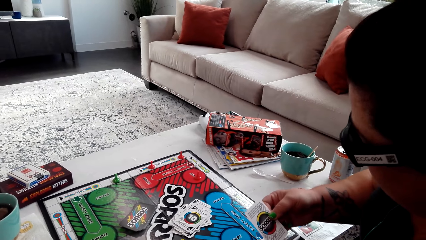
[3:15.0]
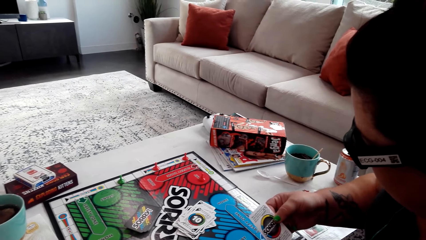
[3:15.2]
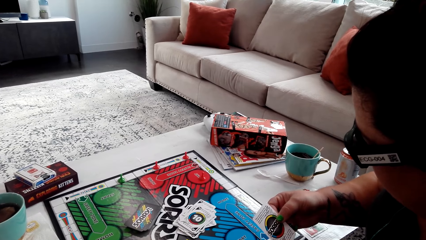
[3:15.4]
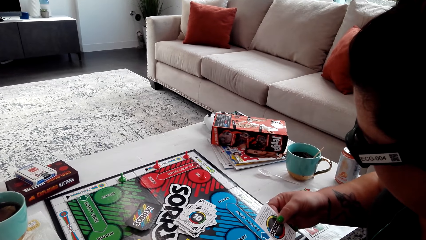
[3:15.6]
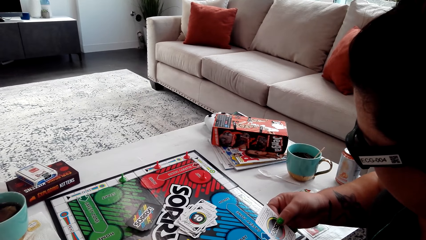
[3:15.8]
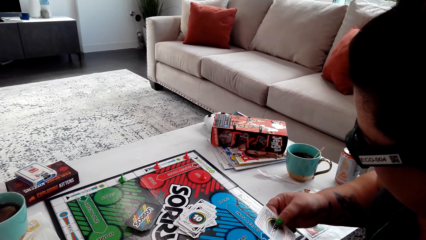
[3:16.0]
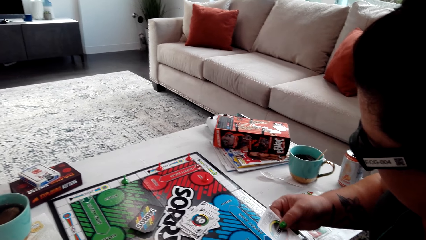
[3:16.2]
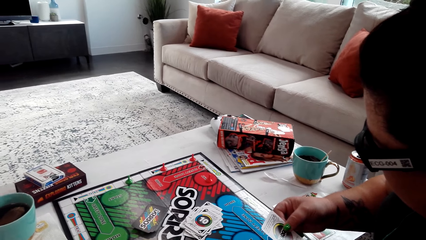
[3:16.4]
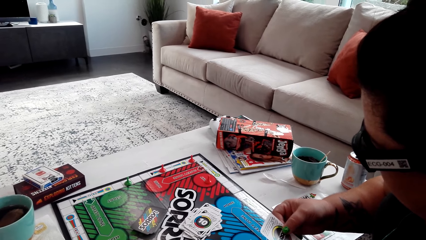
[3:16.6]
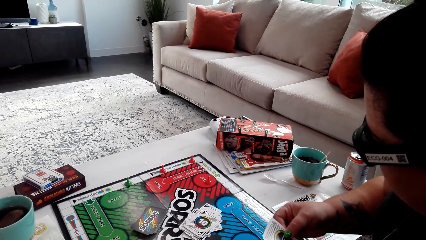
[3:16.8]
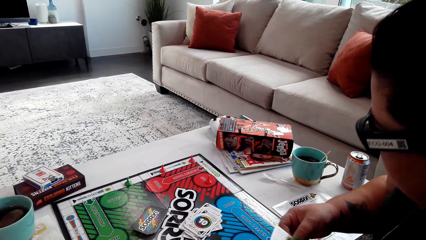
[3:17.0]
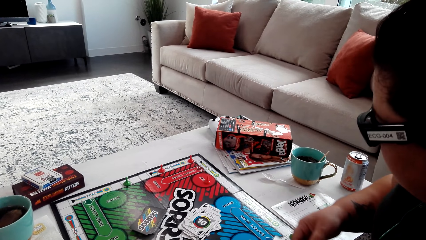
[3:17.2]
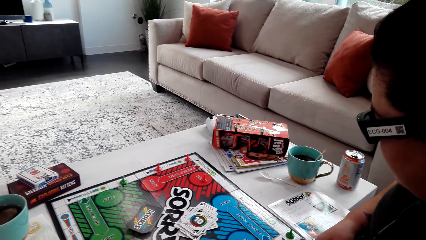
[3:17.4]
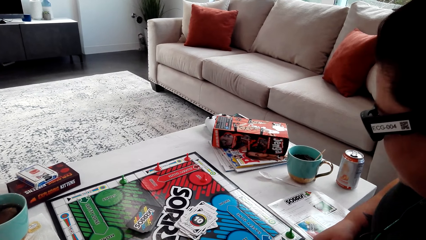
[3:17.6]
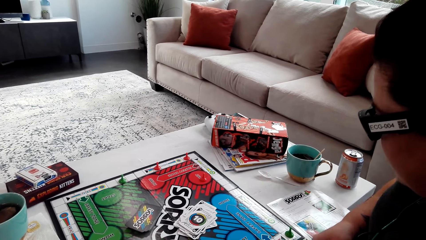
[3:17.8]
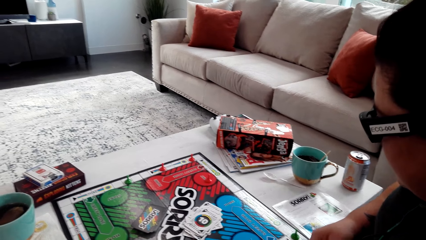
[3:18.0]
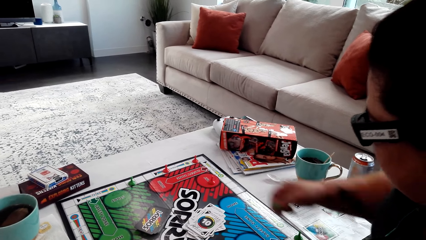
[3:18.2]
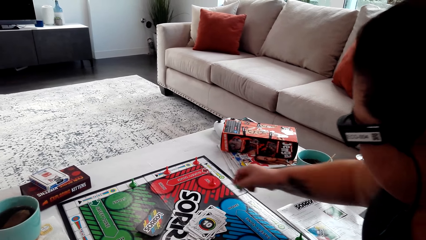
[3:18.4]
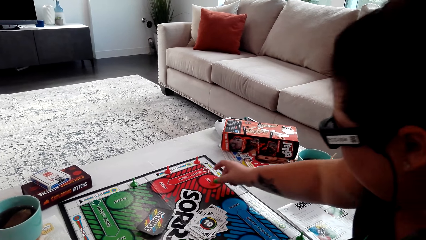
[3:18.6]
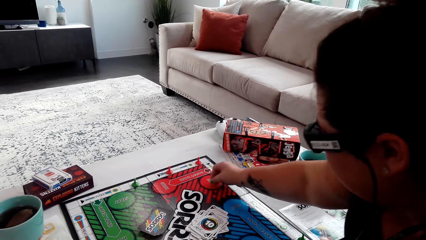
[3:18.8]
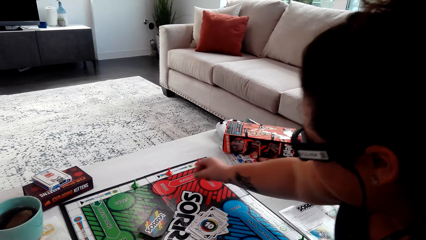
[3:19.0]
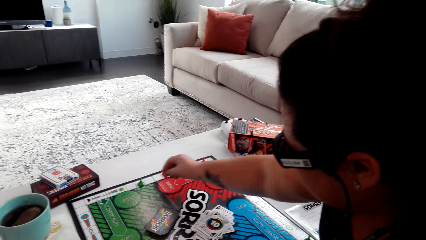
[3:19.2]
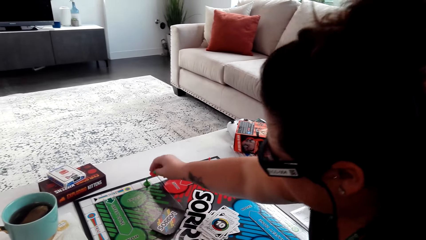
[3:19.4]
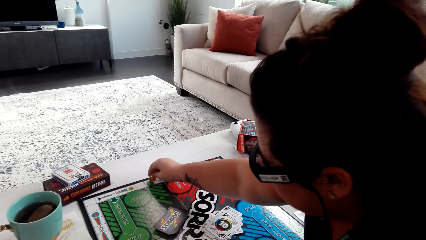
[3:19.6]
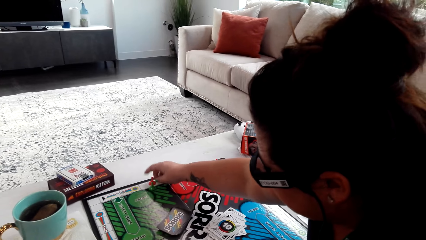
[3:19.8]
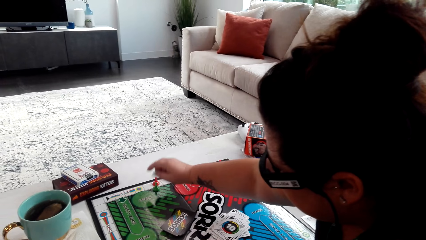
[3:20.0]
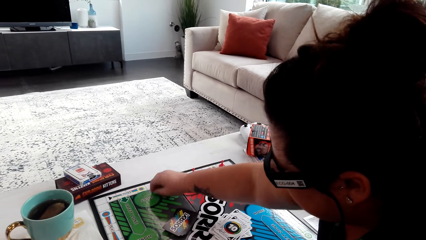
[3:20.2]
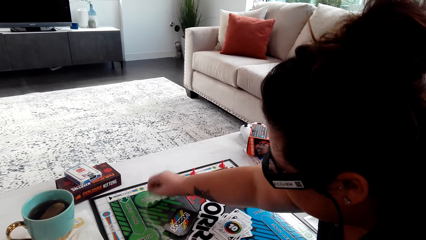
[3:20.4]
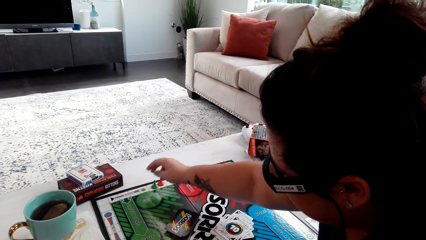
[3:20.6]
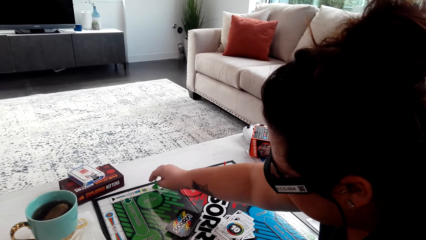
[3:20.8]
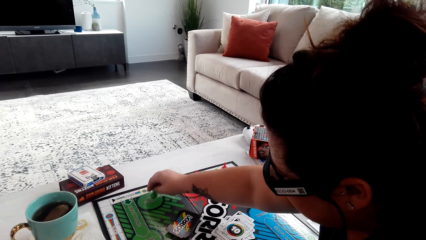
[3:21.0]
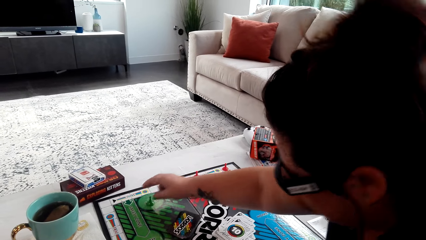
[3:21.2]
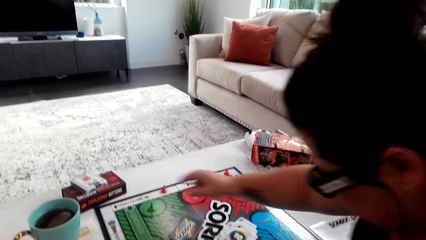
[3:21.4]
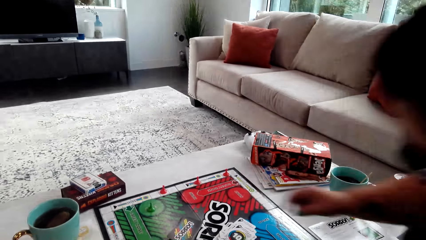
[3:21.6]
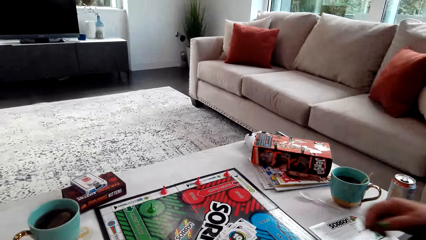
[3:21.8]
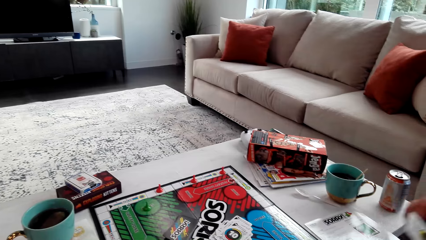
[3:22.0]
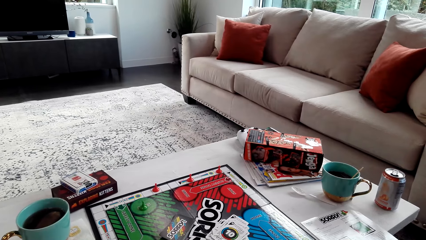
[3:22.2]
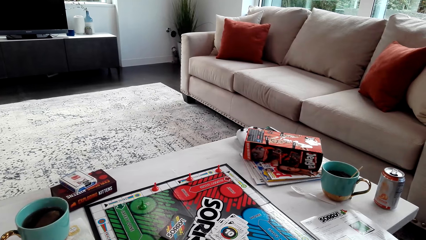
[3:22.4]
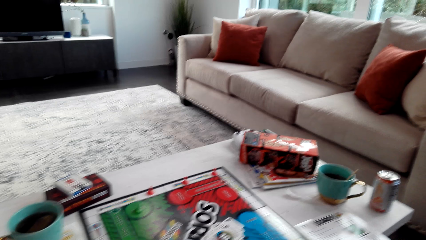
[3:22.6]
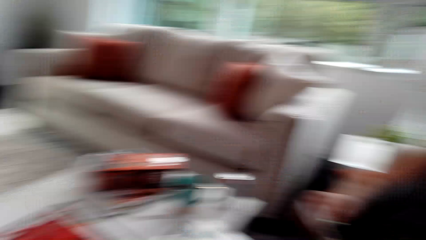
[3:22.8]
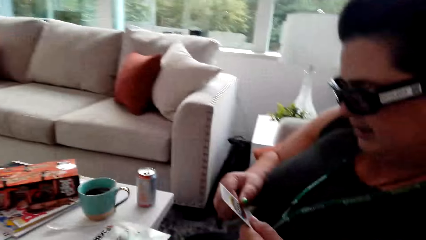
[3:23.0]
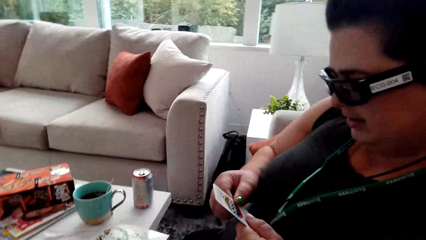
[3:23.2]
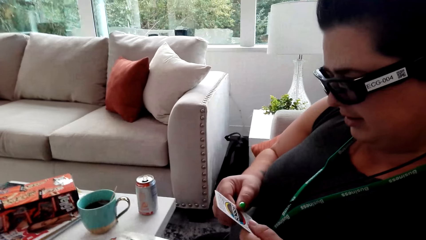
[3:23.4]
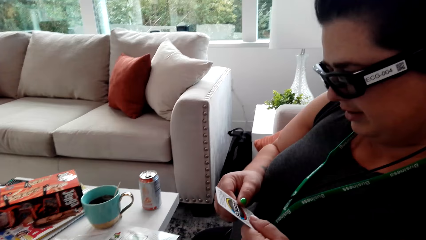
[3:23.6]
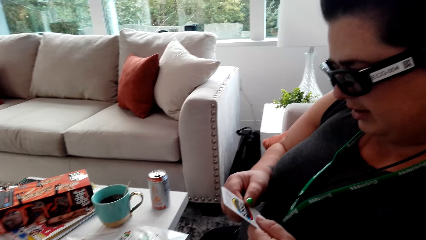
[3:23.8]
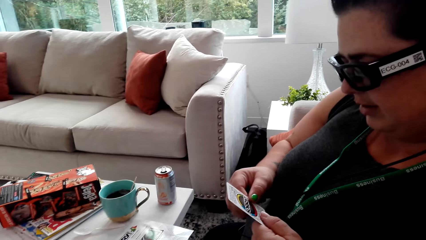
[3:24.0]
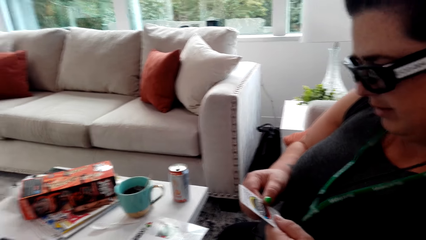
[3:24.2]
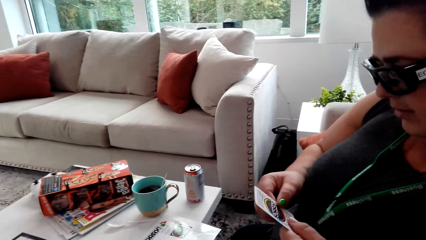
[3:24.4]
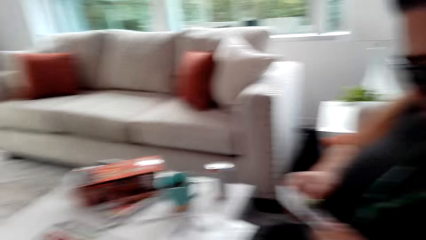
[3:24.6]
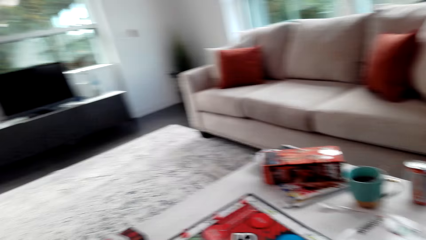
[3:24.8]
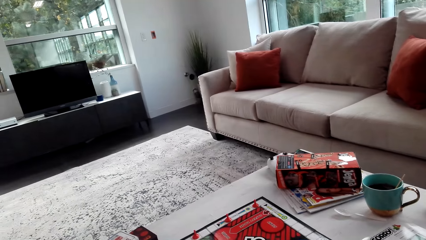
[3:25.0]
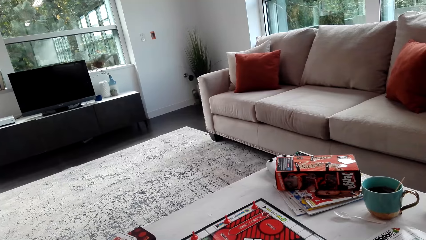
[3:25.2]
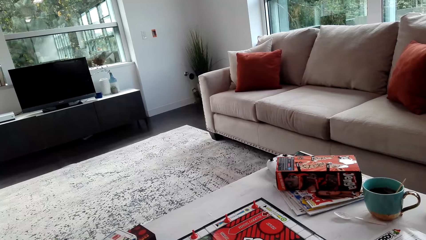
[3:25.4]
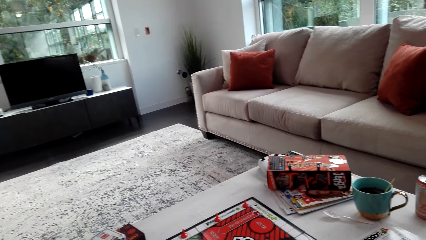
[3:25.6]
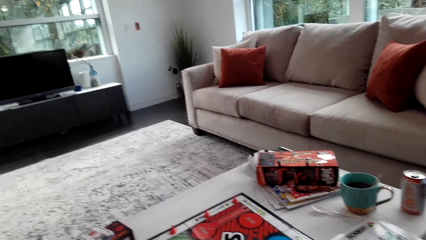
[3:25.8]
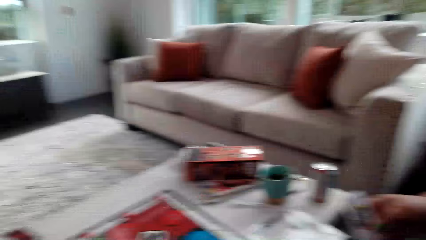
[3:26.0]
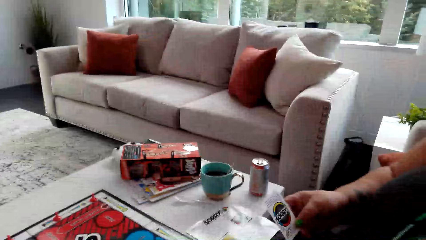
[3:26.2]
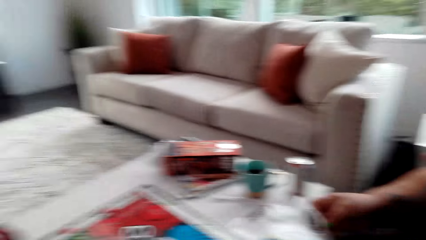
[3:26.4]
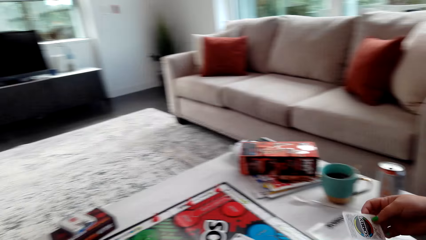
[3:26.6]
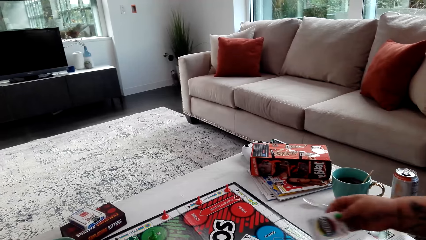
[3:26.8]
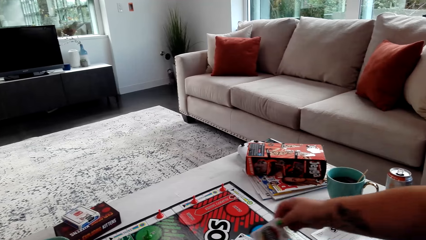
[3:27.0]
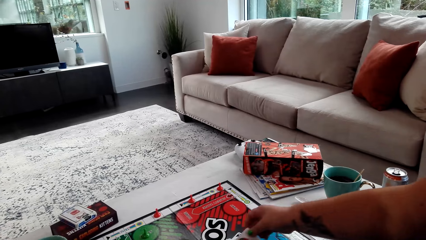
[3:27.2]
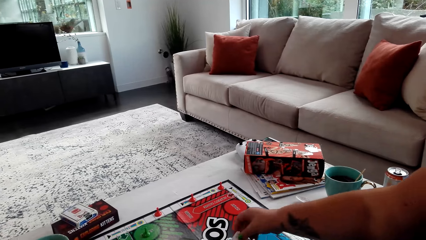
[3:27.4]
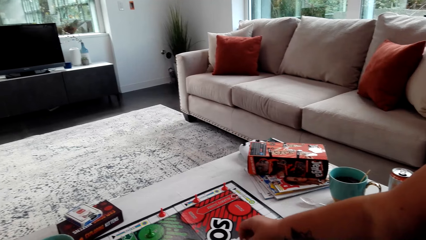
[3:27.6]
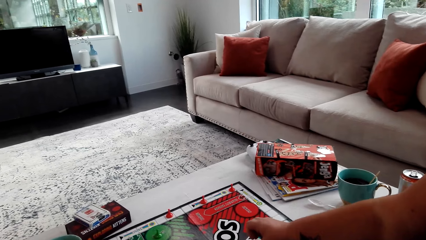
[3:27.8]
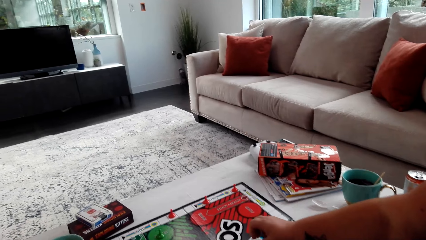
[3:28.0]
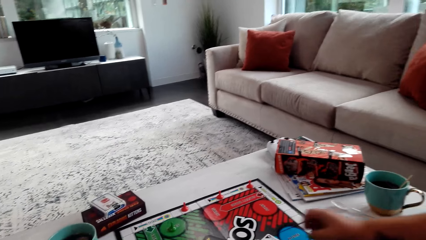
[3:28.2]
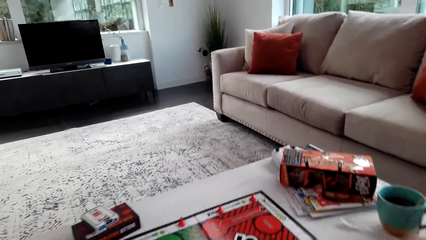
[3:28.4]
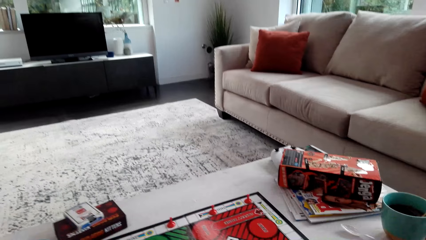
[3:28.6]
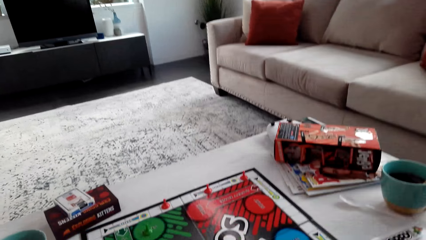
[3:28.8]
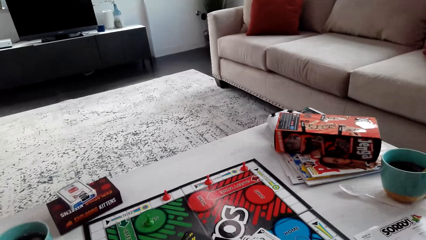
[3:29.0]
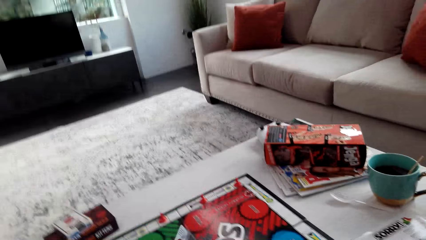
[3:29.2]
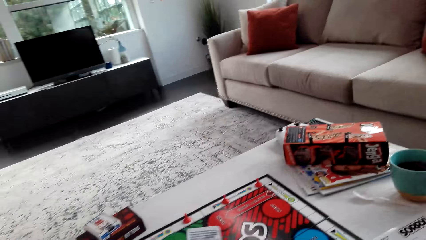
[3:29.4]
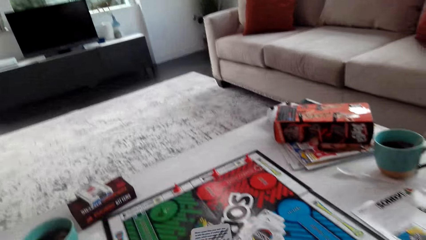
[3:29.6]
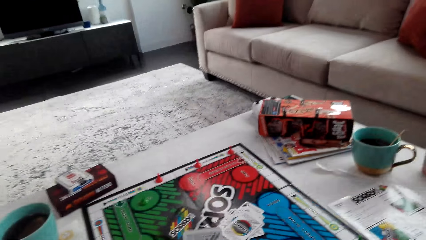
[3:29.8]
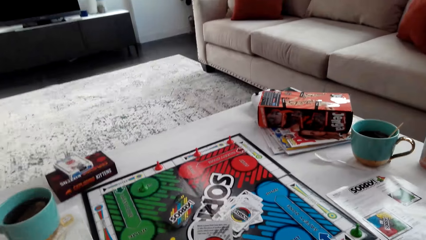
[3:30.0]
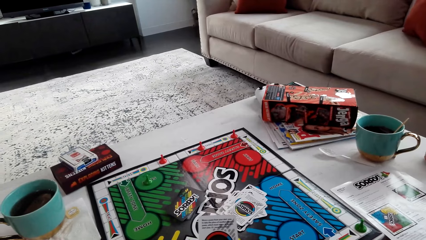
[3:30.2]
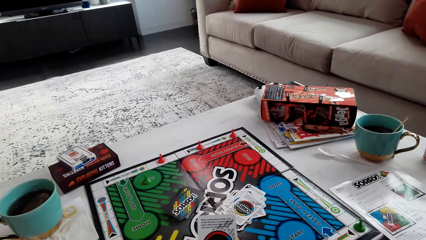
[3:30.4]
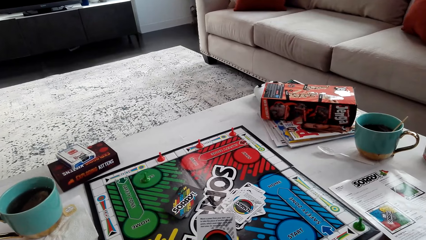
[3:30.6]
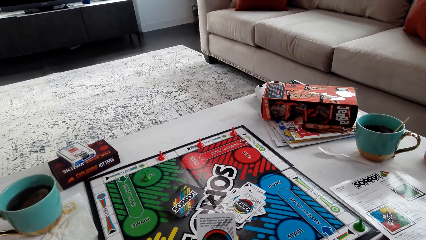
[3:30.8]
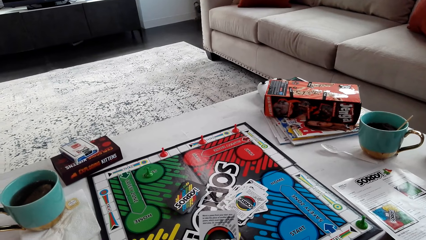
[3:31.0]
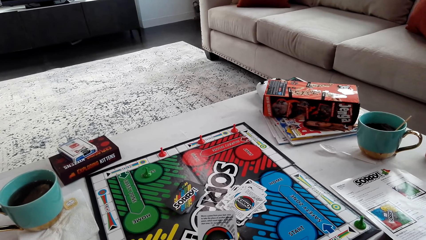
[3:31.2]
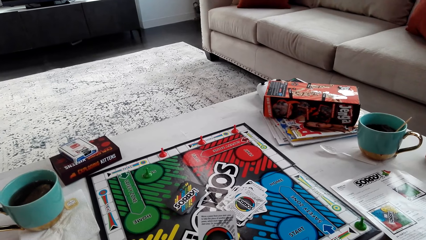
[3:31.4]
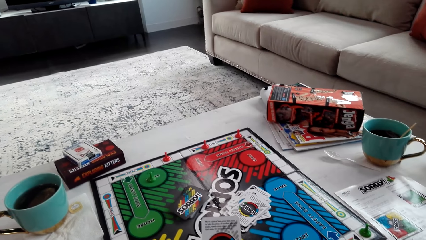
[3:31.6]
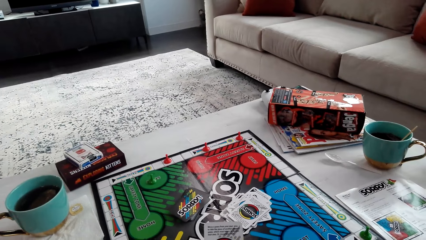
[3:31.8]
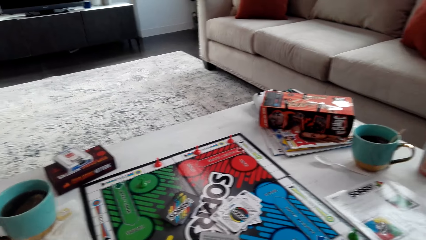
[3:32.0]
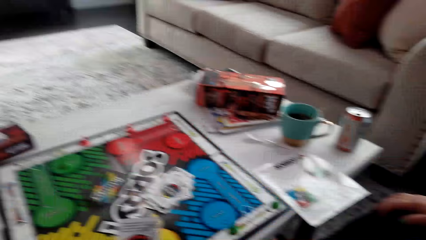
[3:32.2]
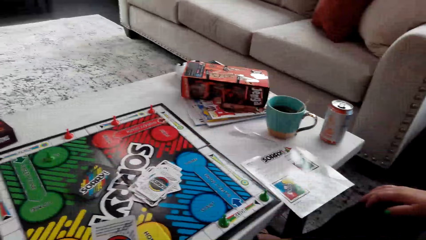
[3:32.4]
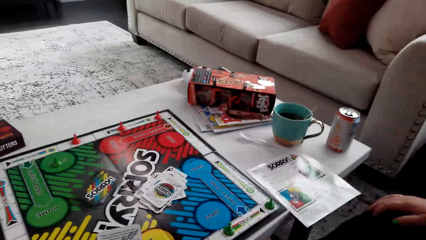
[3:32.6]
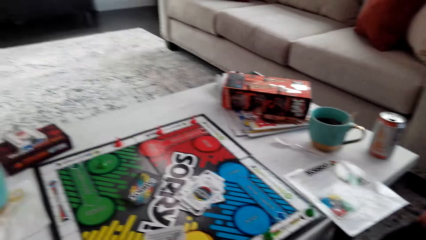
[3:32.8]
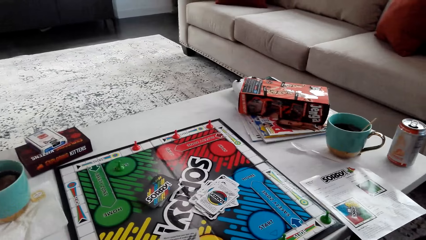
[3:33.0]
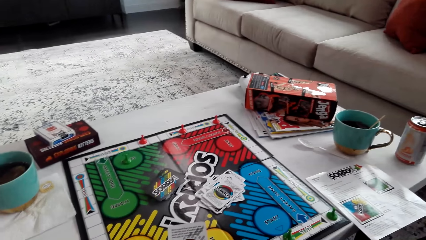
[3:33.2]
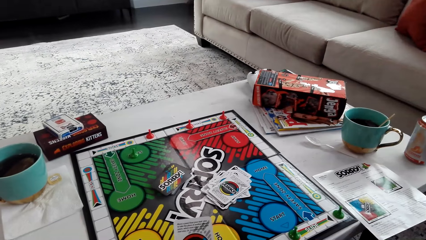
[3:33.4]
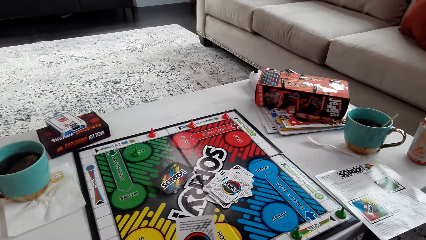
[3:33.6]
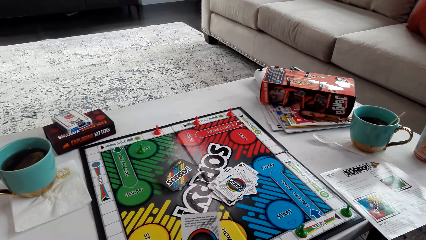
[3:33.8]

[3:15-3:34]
The woman moves the pawns on the board. She moves the opponent pawn. The camera wearer looks around the room. The woman drops the sorry game card on the table. The camera wearer picks up a sorry game card. They read the sorry game card.
